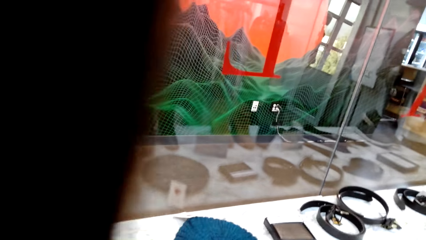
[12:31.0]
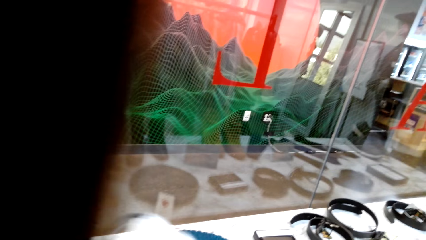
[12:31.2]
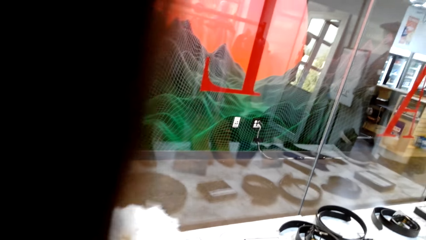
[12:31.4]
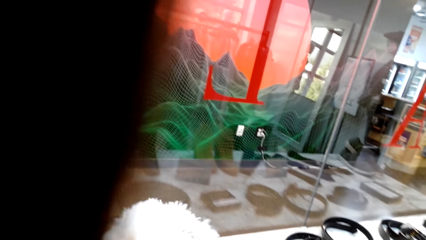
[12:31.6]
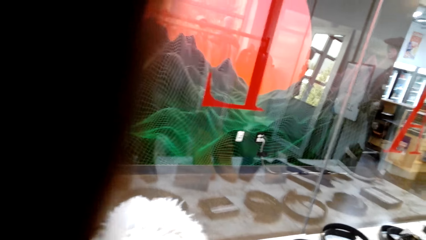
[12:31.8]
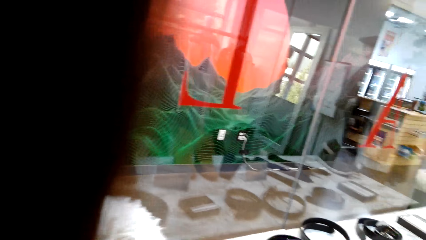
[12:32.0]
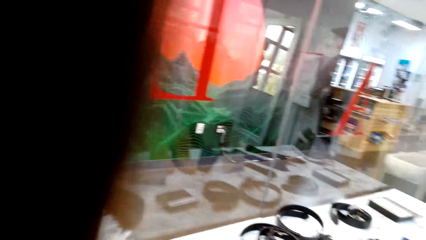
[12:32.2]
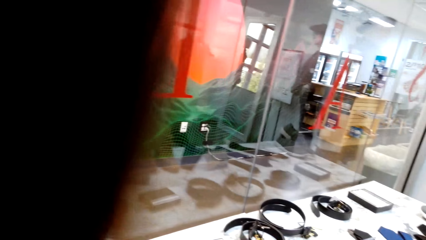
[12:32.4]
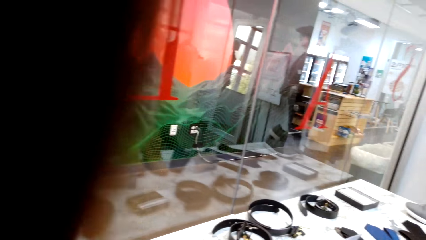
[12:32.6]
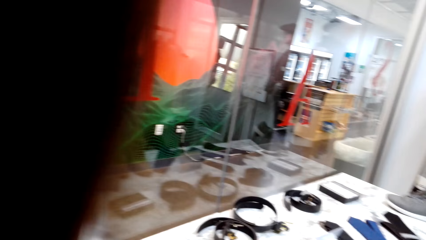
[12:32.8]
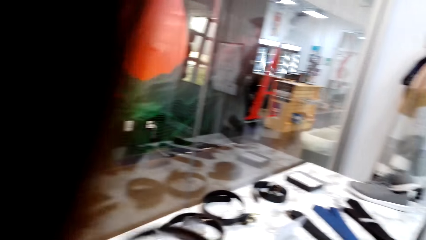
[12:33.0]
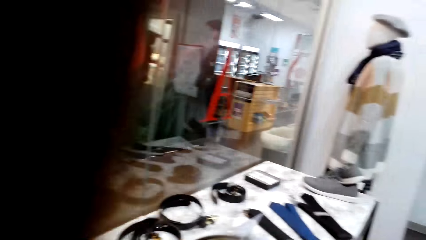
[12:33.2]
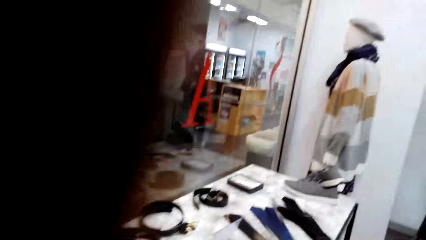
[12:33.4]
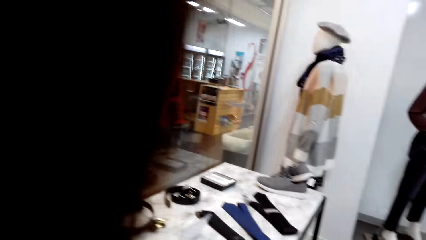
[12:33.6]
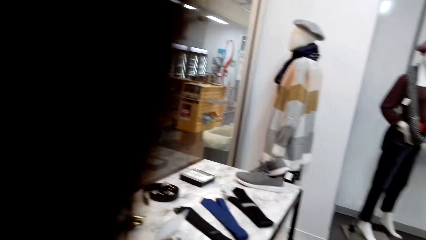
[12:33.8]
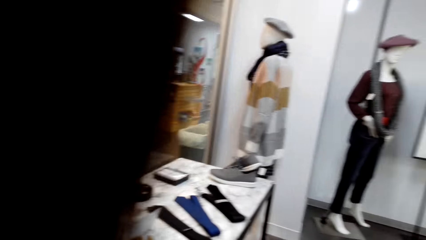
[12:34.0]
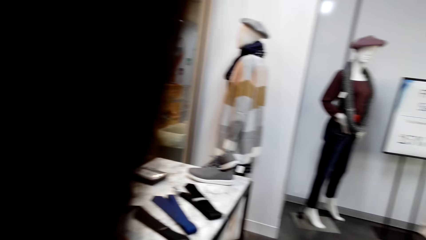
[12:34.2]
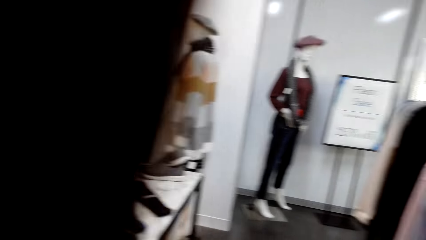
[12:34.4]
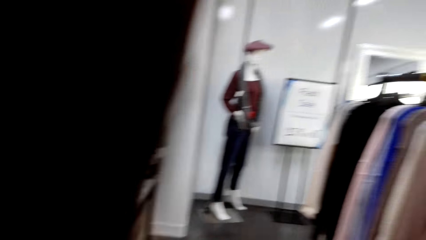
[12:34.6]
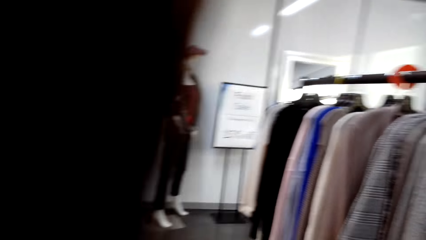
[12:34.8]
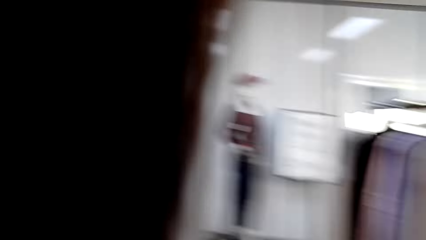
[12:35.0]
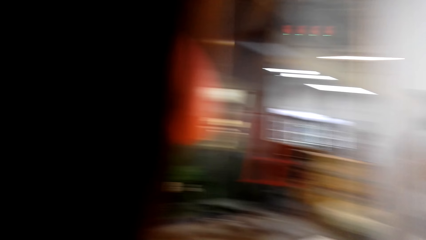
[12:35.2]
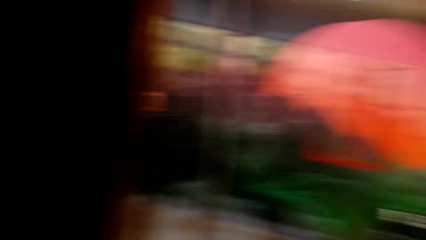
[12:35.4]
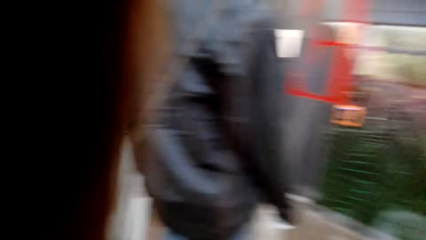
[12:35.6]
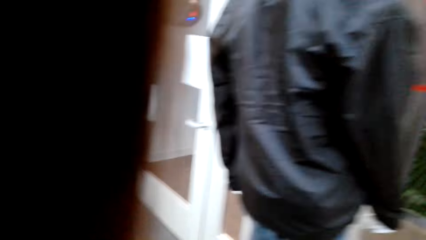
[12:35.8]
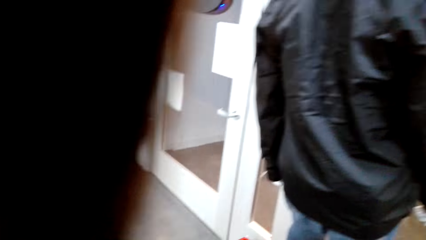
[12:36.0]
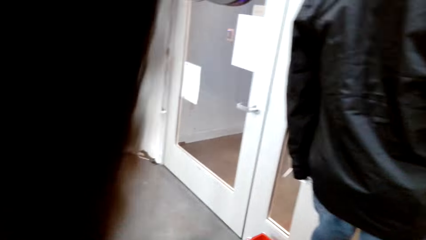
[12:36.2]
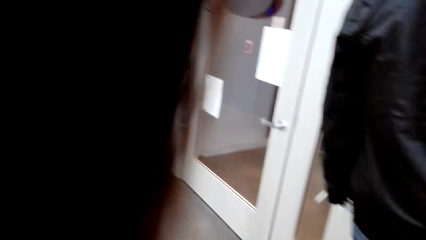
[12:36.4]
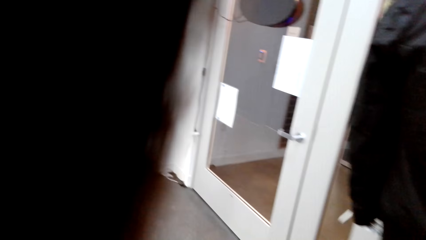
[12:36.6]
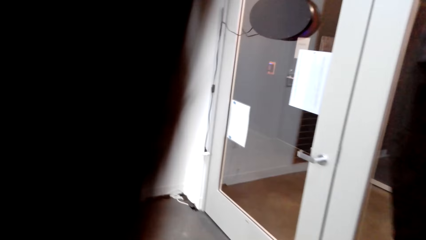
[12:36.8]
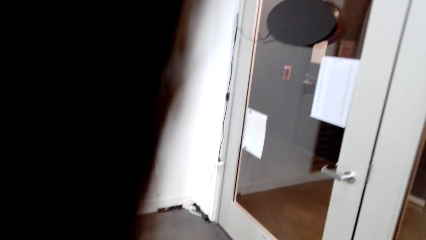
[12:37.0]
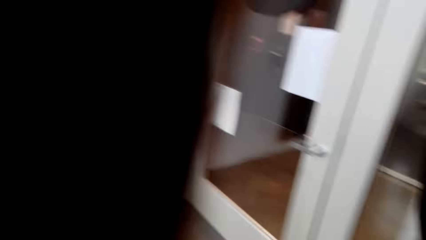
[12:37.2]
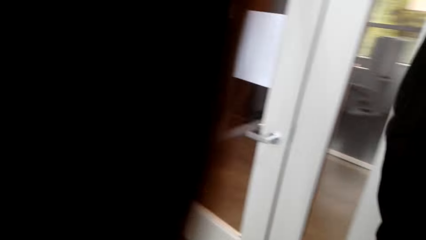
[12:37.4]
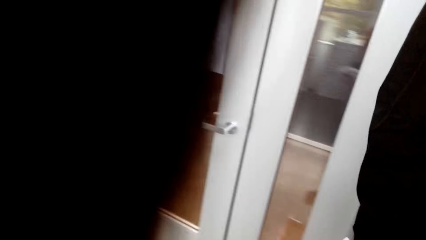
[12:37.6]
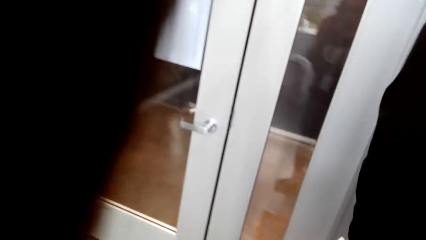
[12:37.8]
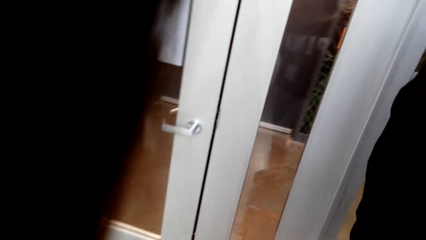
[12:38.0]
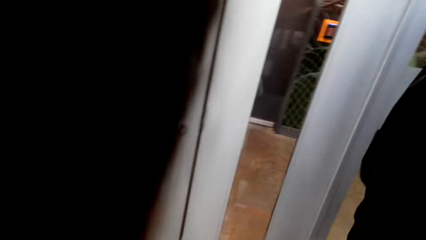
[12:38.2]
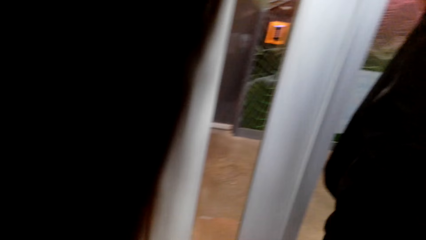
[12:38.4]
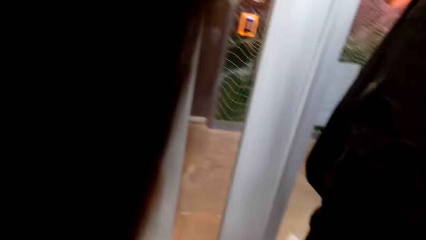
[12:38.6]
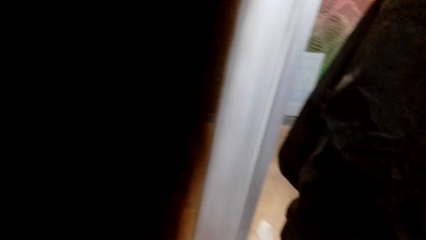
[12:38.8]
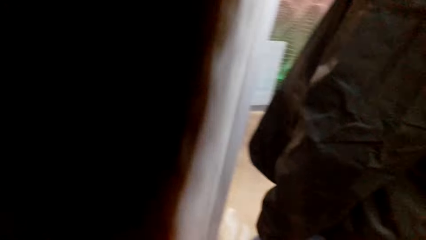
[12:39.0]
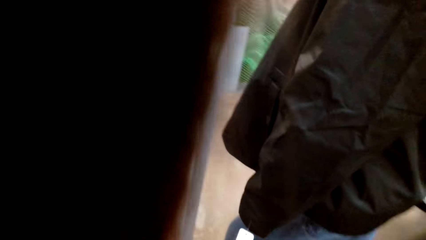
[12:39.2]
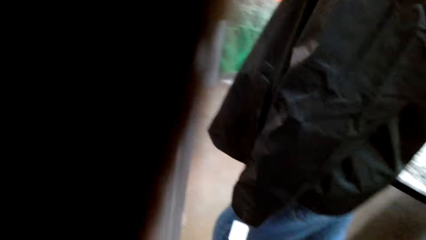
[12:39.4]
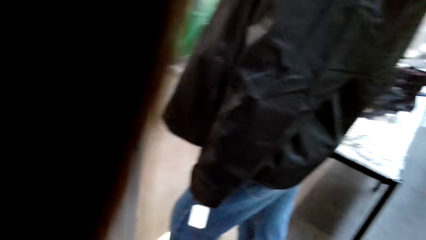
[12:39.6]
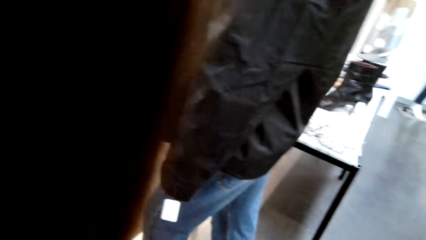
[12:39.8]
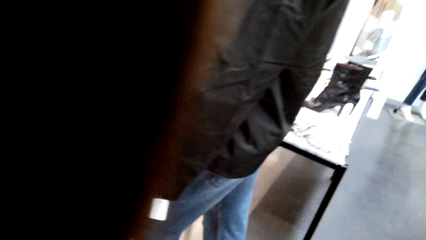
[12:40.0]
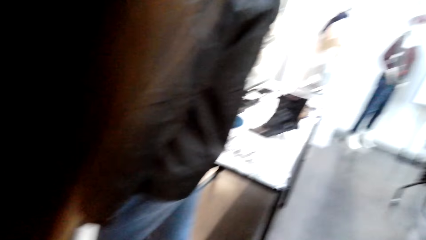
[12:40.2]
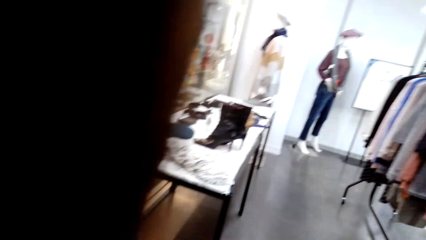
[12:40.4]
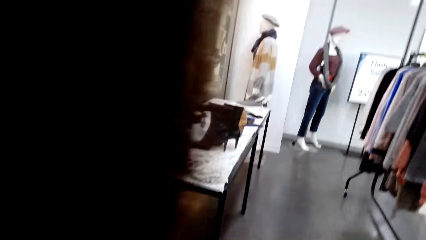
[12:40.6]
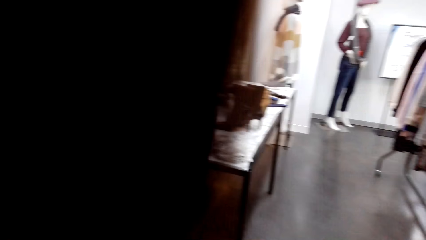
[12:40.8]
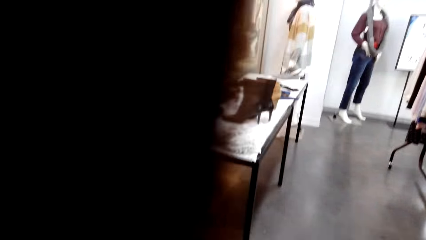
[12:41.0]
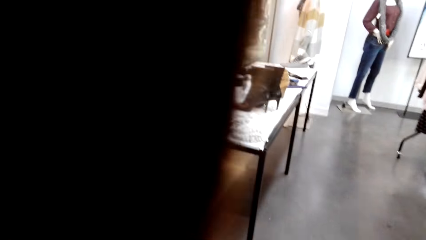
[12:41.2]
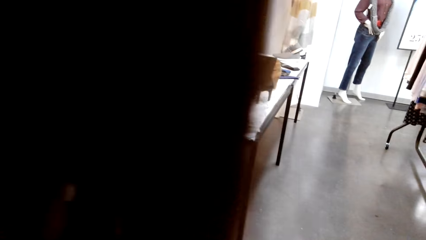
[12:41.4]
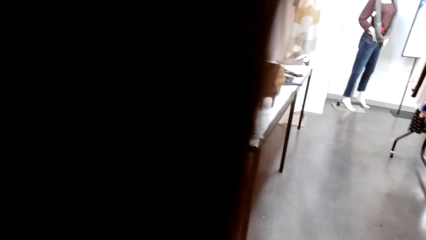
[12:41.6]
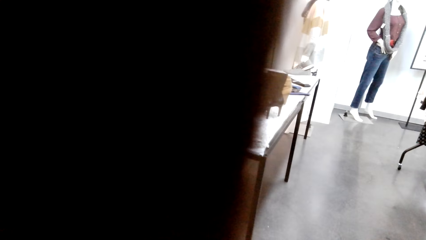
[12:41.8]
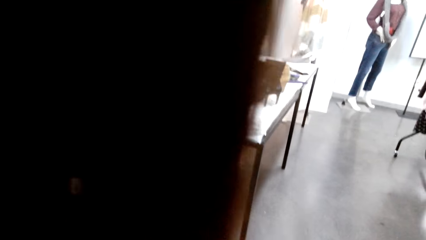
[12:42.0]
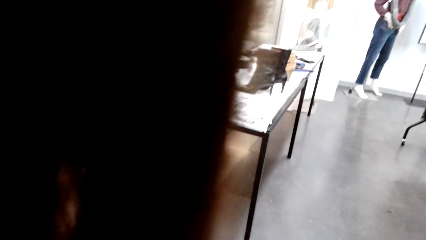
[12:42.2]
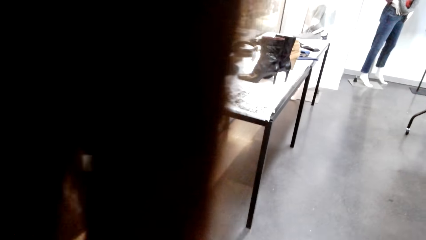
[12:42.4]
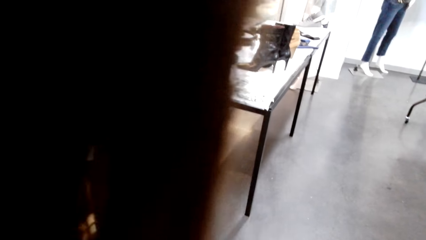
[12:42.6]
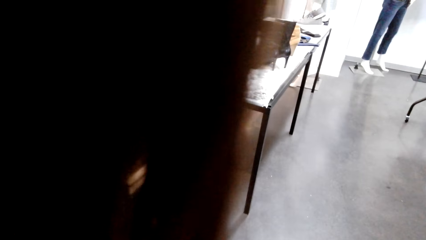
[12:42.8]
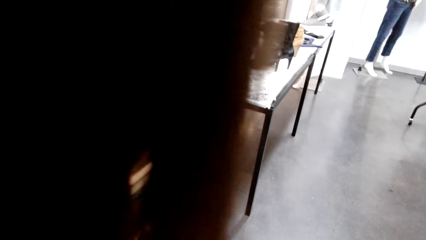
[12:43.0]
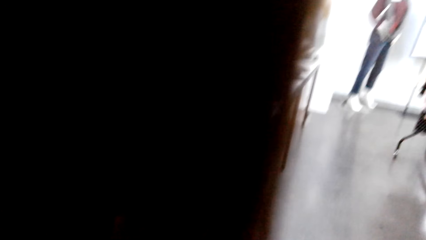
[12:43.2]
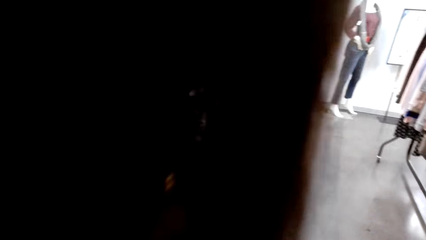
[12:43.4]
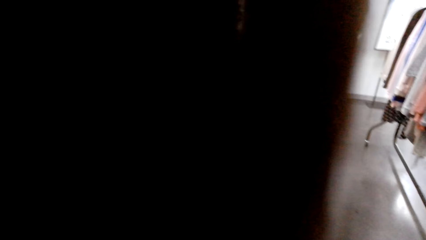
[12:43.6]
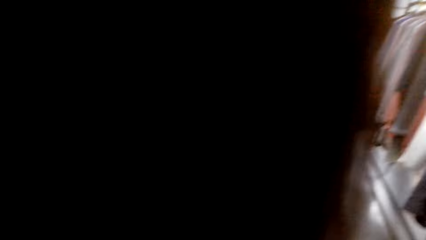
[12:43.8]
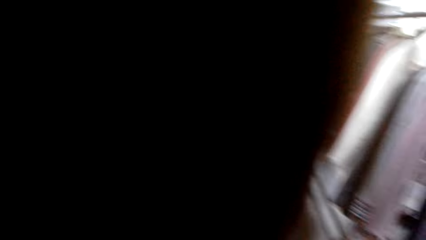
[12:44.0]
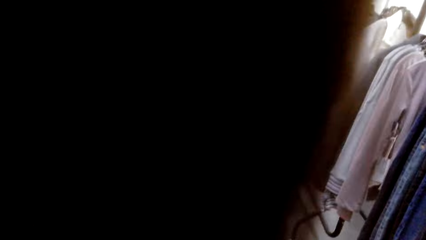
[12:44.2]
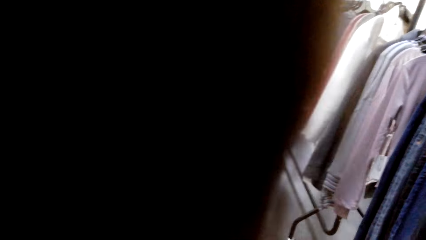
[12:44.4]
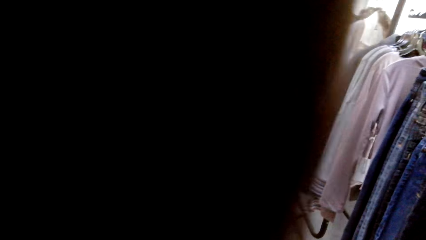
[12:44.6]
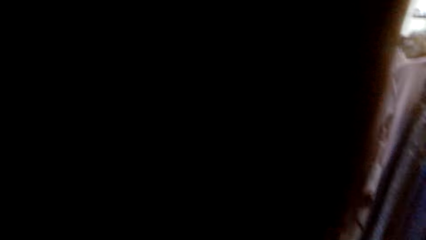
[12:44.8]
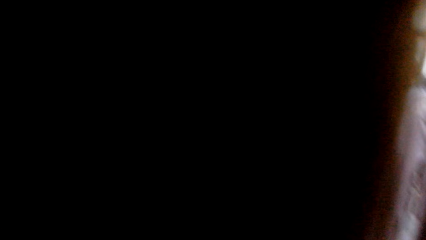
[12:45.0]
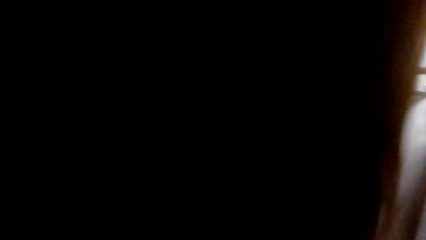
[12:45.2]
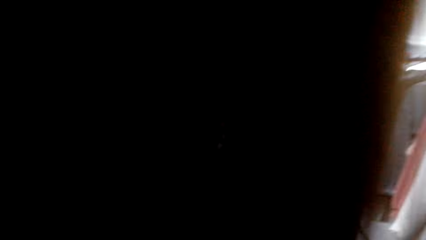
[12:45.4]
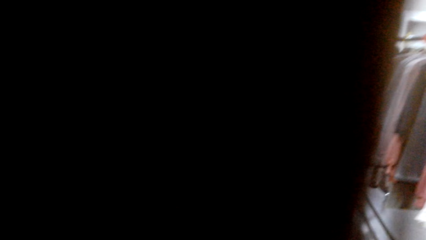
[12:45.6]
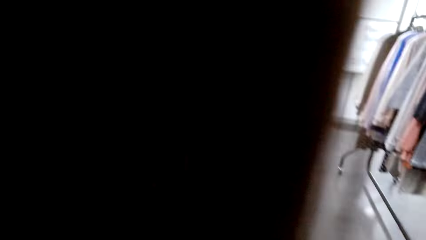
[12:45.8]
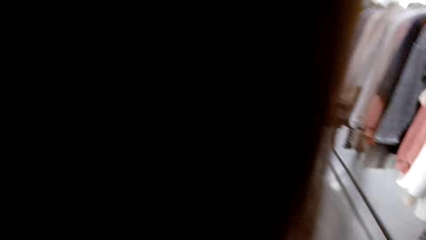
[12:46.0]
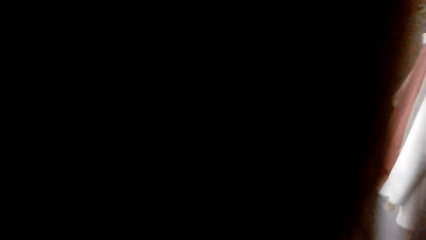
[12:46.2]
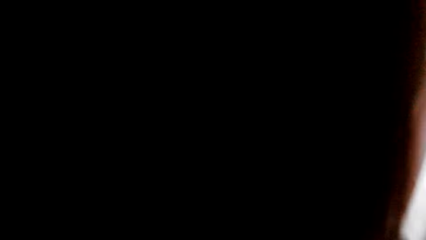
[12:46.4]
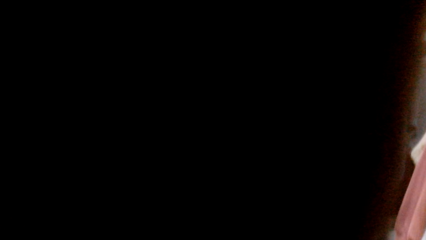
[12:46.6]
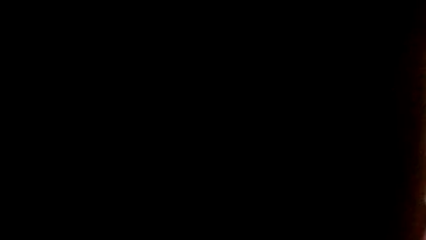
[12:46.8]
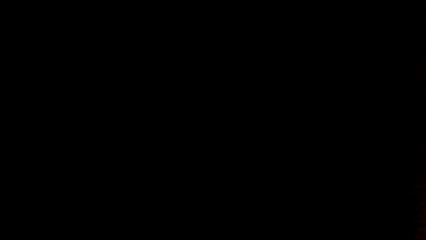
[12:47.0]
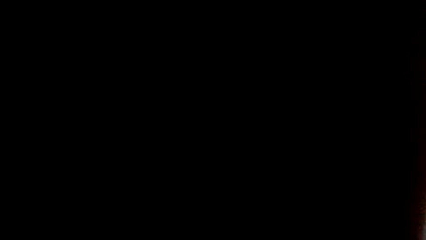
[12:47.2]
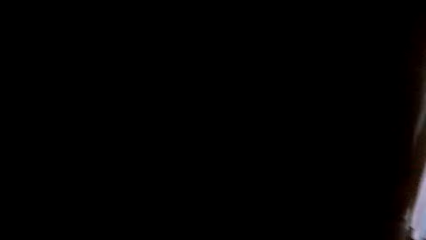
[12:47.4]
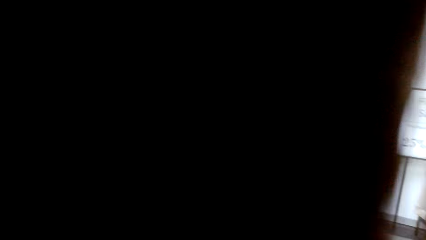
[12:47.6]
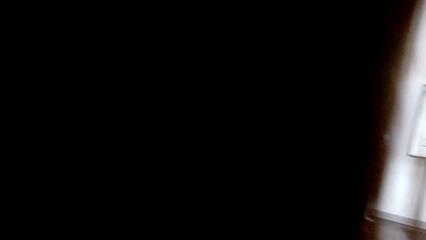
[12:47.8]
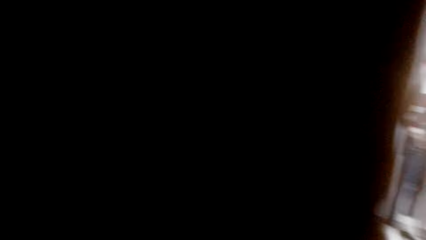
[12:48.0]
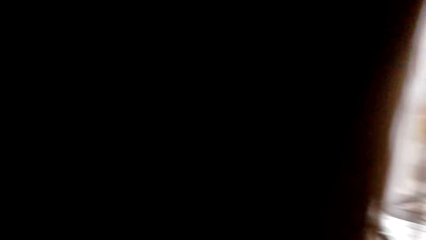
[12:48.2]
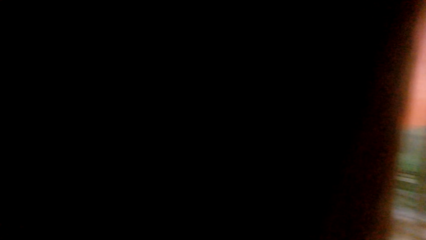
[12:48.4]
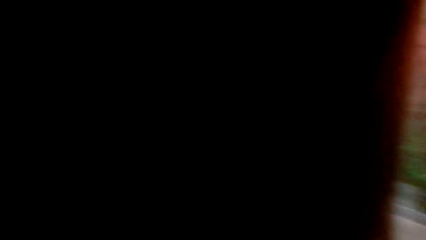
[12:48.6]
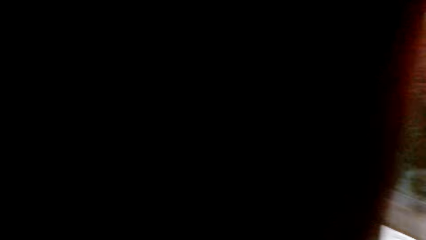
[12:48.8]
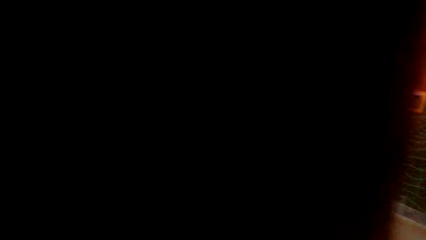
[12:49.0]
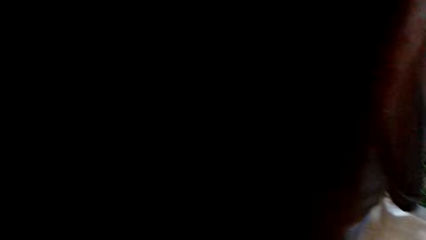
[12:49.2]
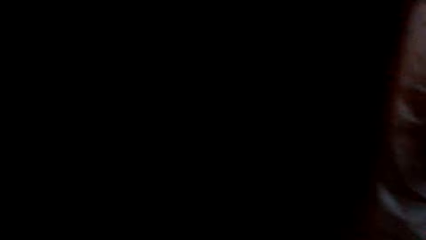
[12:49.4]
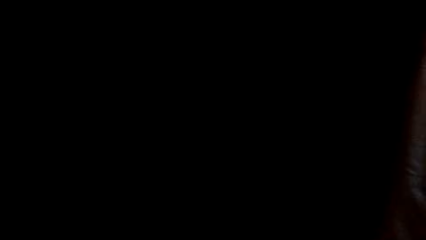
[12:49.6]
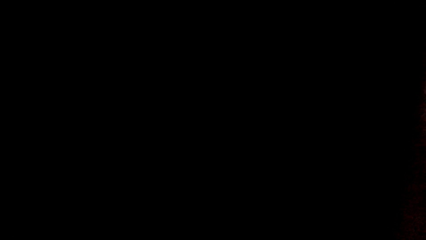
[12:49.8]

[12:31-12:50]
The camera wearer lifts a scarf from the display table. They look around the boutique.
